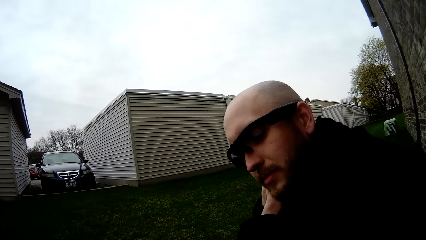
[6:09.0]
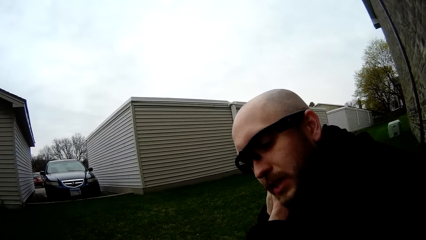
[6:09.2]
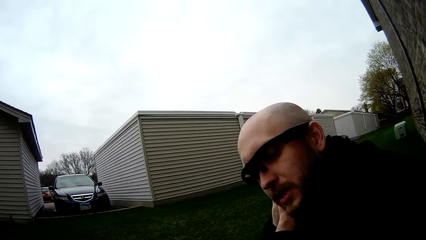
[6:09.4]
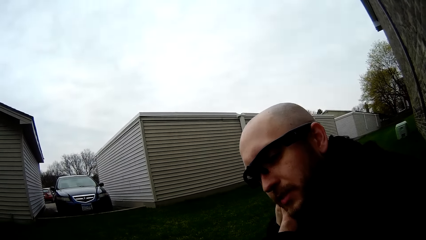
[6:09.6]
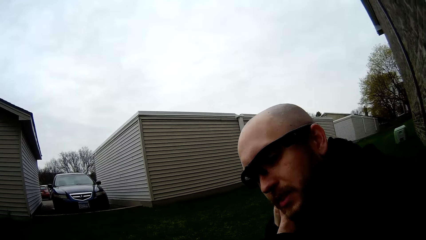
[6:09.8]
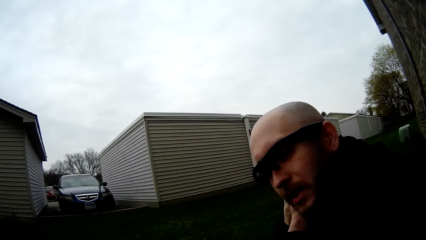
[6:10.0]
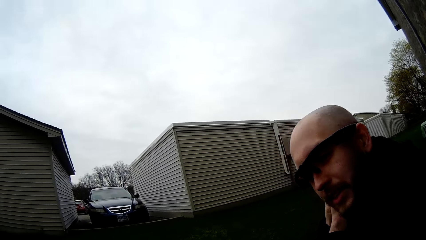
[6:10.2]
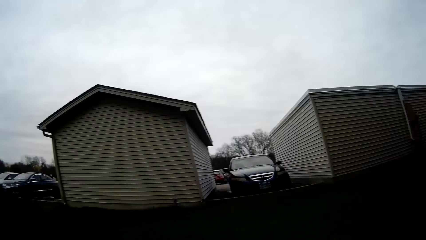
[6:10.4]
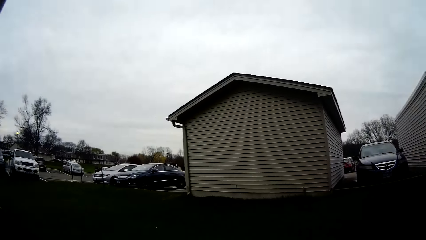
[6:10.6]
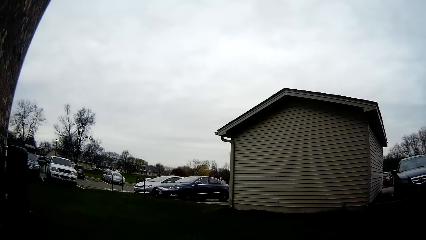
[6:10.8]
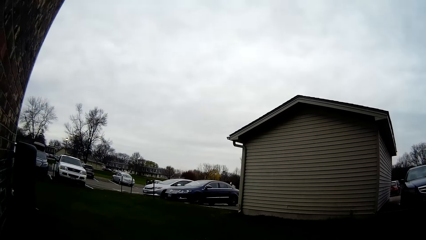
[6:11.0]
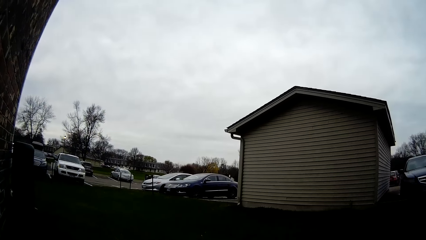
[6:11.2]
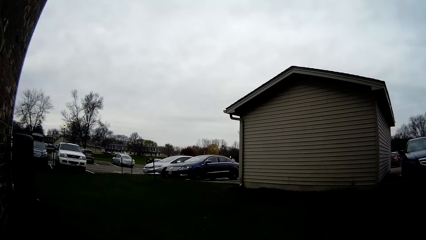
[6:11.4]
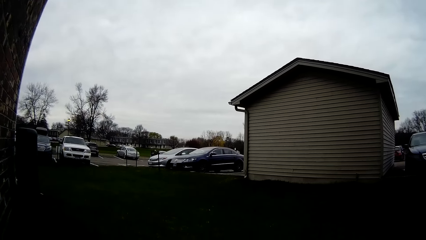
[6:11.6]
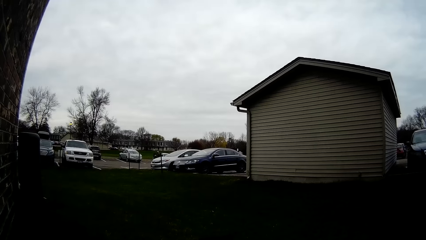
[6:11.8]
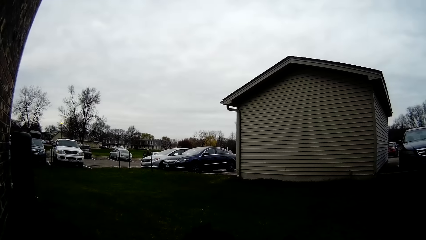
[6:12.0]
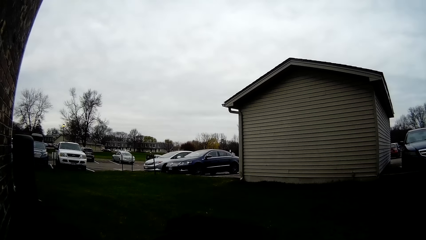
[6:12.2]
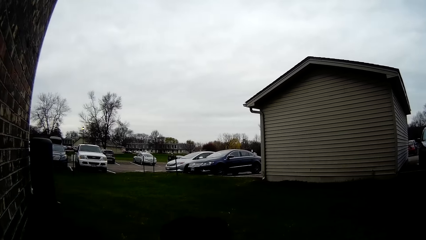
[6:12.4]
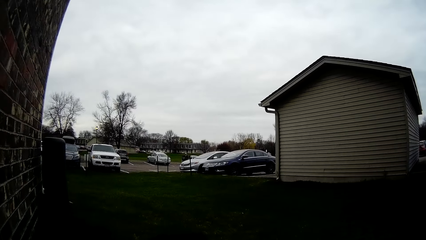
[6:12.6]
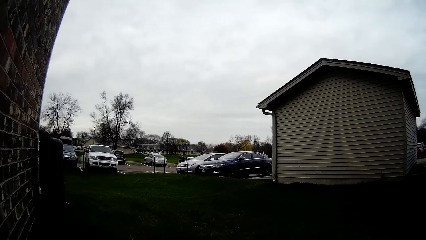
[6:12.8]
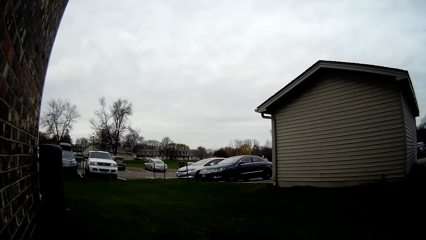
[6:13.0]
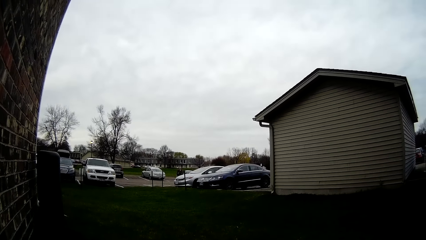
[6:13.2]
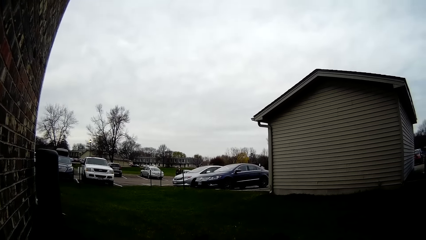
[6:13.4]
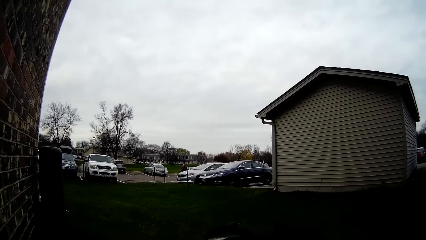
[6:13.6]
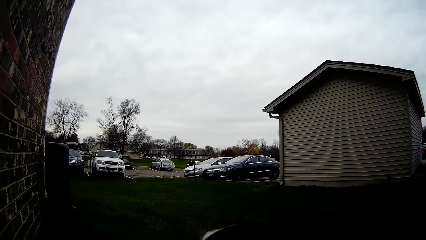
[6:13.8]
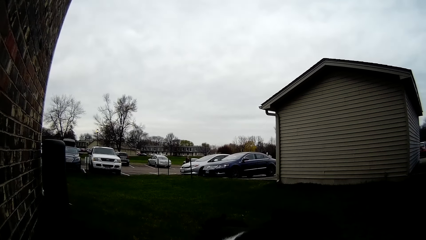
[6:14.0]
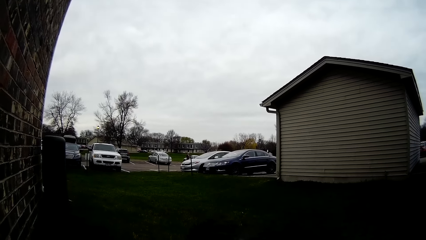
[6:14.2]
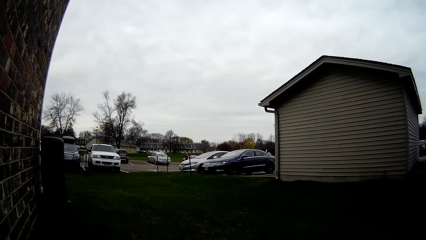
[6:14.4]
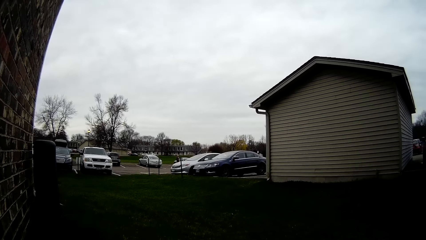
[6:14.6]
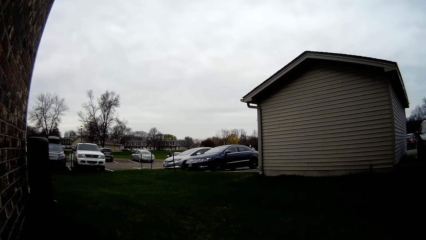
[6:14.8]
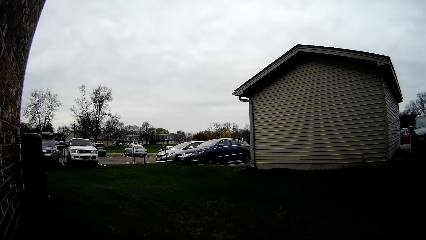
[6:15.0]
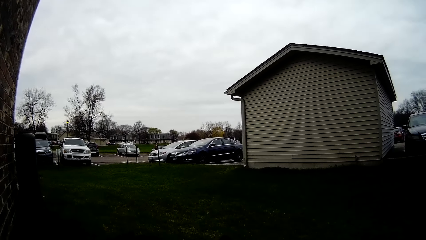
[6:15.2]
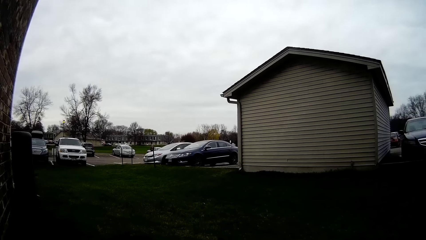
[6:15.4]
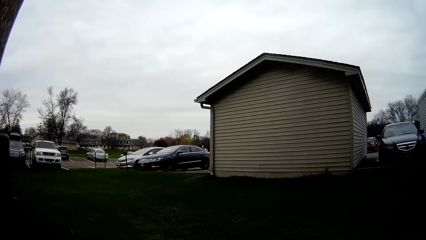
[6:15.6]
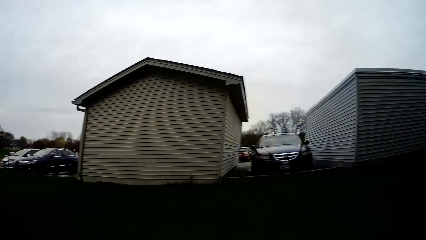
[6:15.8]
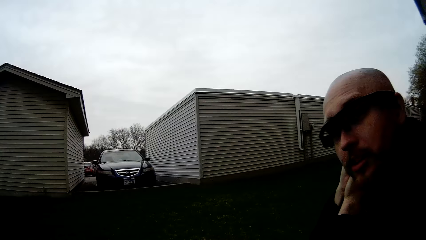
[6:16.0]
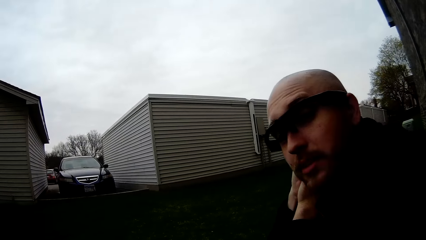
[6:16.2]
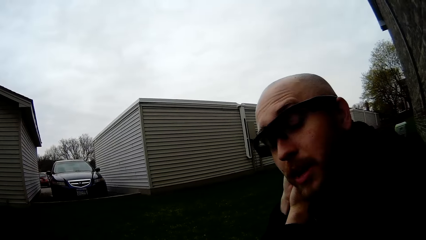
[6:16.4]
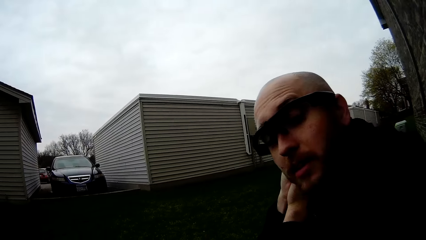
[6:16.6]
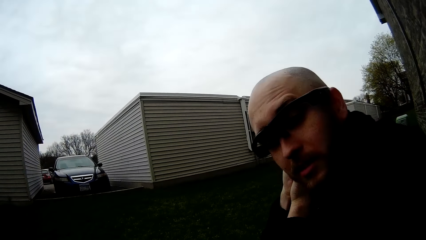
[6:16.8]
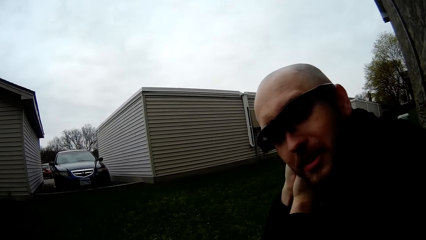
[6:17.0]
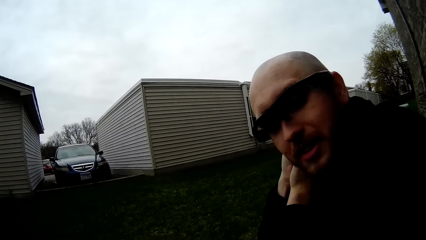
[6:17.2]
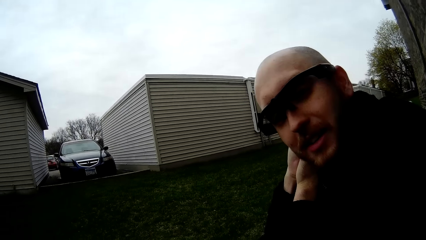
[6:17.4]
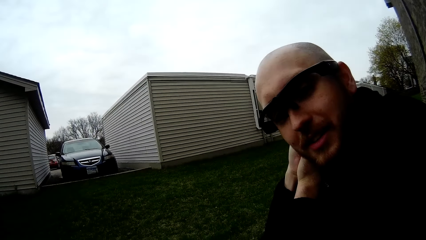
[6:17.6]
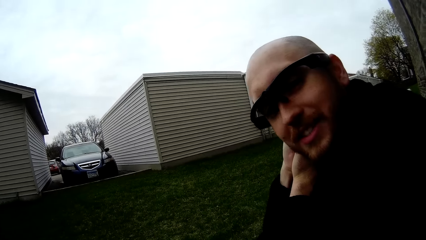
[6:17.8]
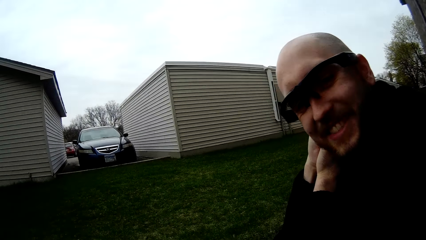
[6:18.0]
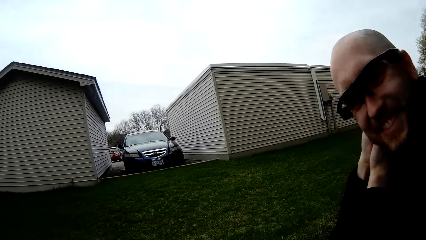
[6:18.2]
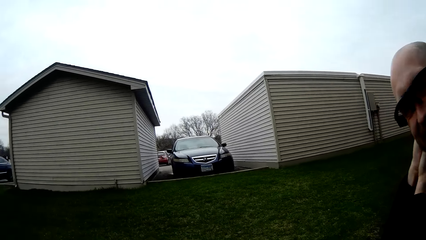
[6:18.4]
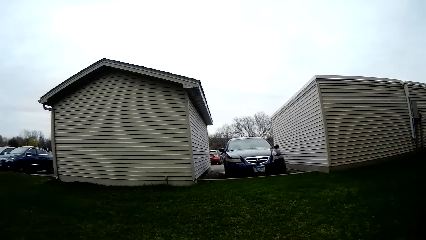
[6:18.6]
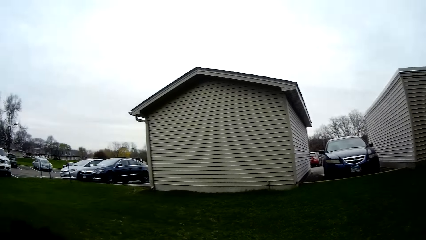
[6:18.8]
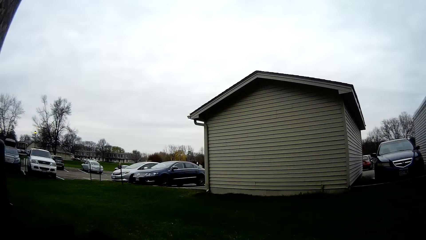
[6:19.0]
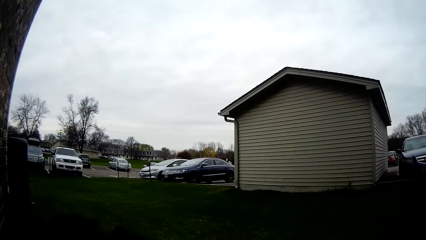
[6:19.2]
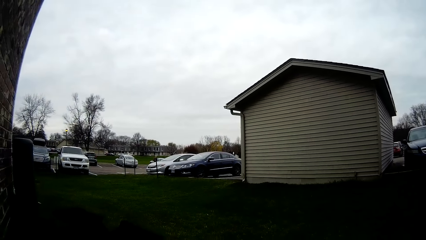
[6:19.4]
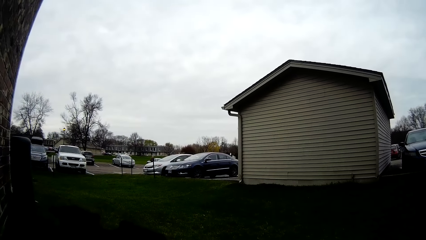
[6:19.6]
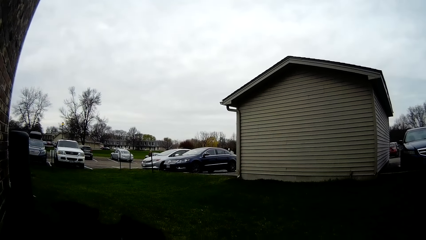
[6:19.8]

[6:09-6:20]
A person replies to the camera wearer. The camera wearer interacts with the person. They look around. The person talks to the camera wearer. The camera wearer looks at the person. The person talks to the camera wearer. The camera wearer replies to the person.

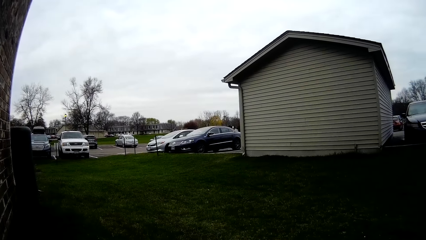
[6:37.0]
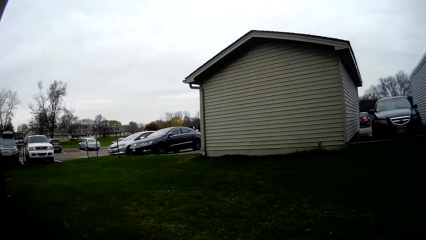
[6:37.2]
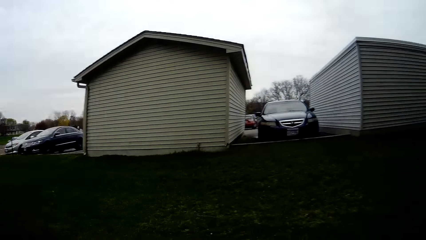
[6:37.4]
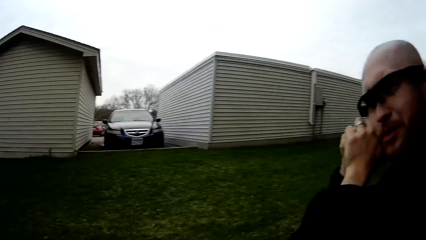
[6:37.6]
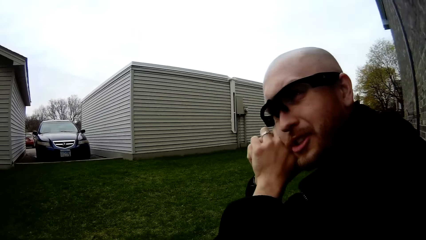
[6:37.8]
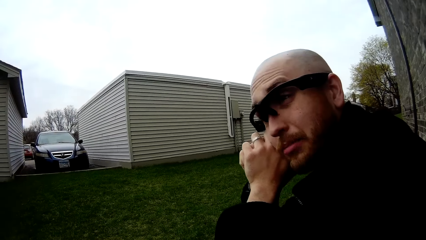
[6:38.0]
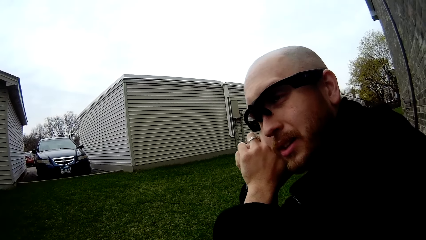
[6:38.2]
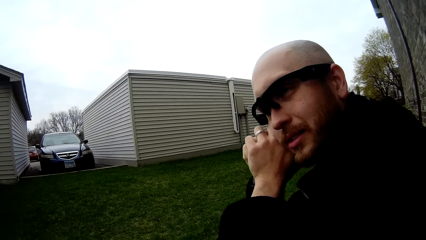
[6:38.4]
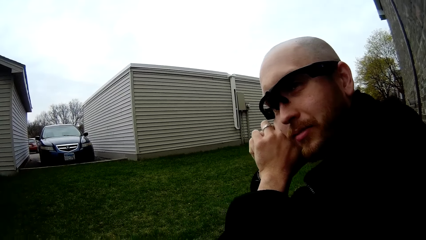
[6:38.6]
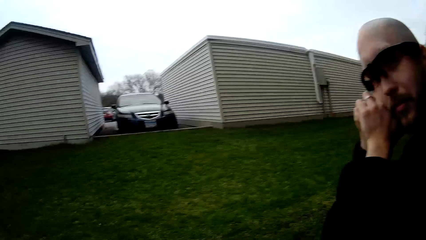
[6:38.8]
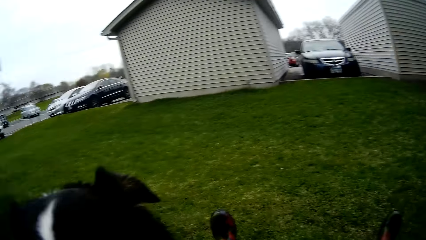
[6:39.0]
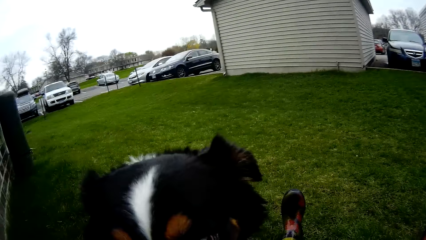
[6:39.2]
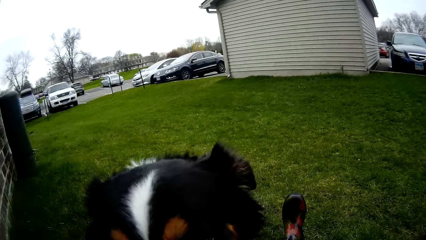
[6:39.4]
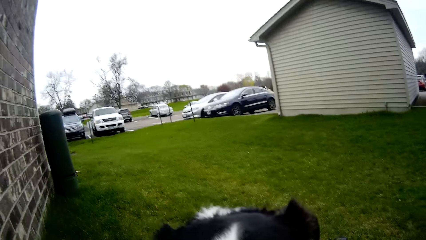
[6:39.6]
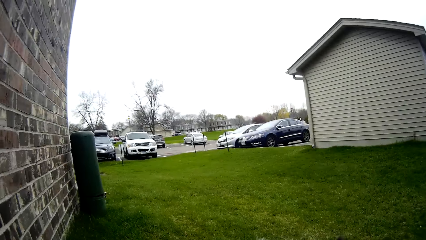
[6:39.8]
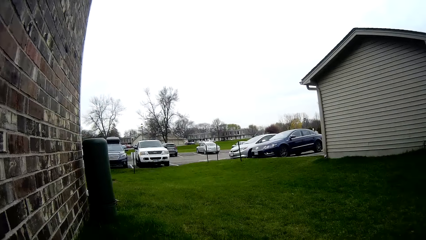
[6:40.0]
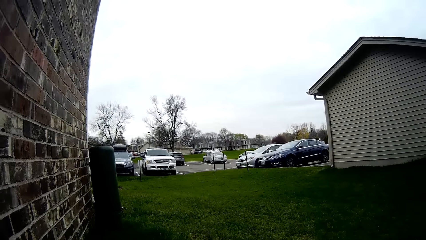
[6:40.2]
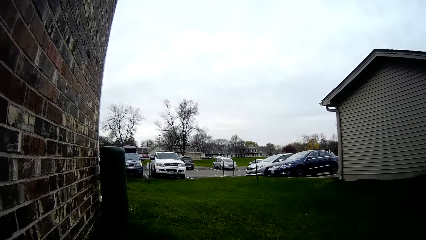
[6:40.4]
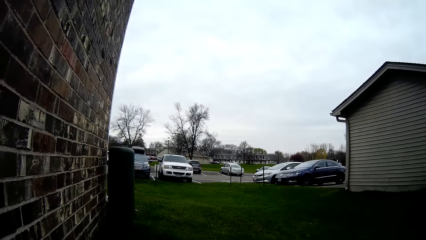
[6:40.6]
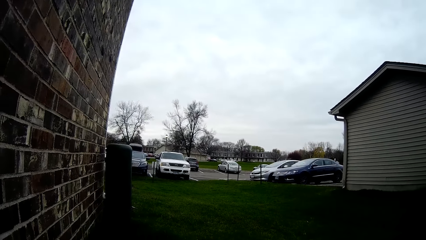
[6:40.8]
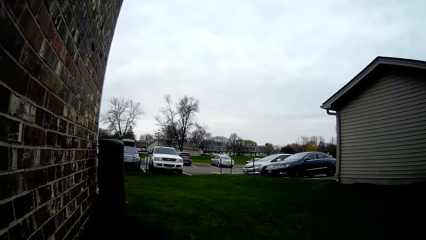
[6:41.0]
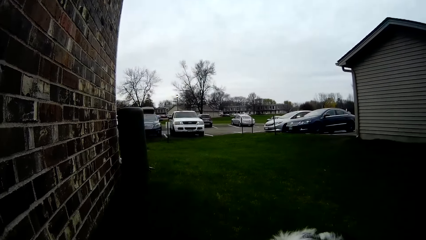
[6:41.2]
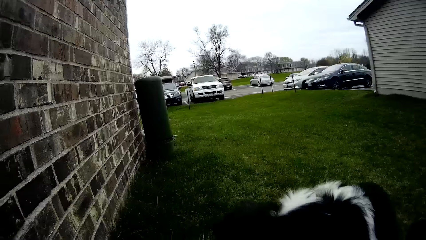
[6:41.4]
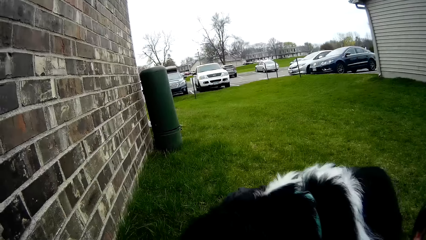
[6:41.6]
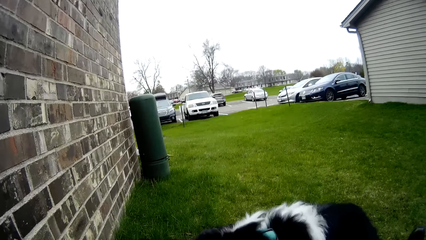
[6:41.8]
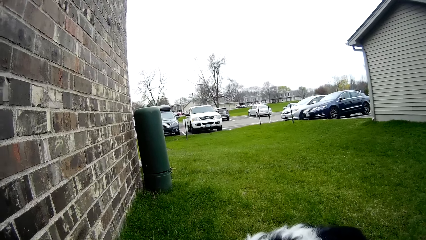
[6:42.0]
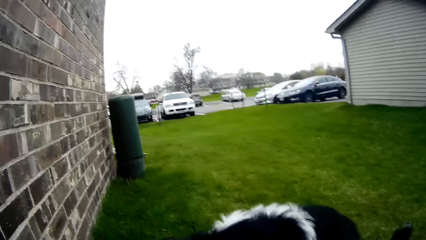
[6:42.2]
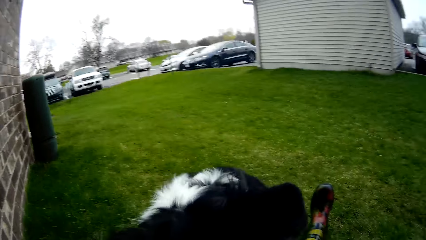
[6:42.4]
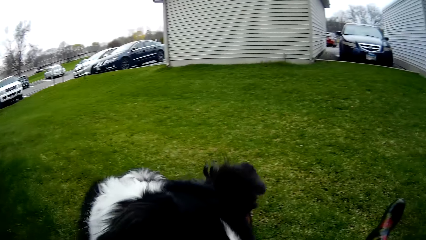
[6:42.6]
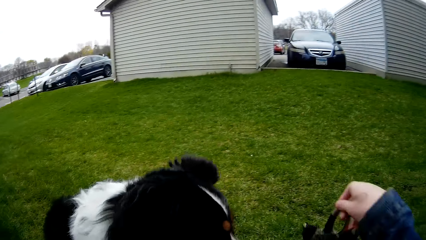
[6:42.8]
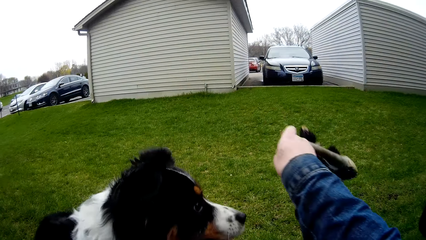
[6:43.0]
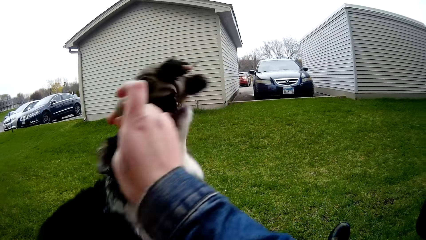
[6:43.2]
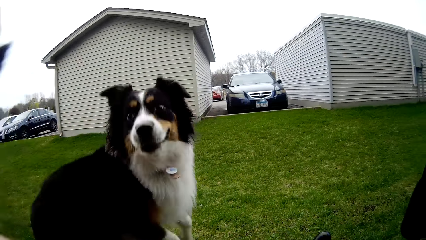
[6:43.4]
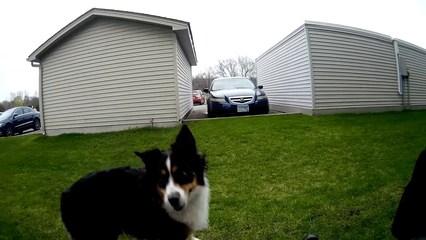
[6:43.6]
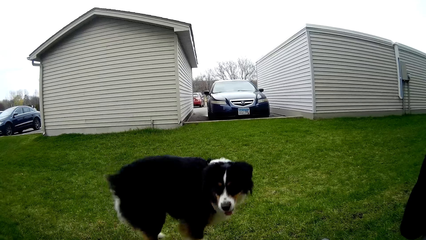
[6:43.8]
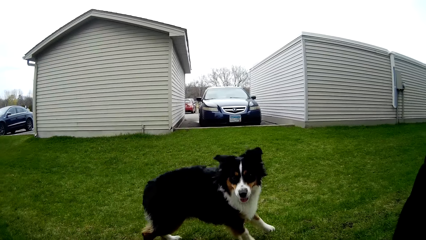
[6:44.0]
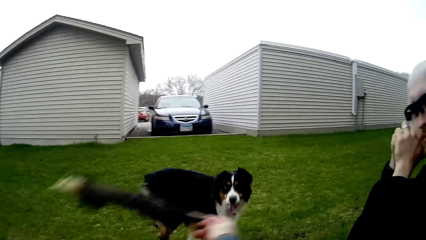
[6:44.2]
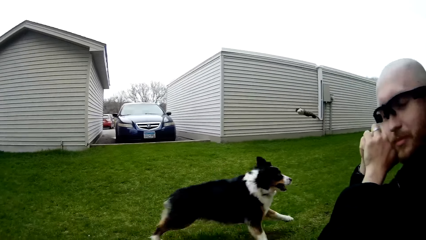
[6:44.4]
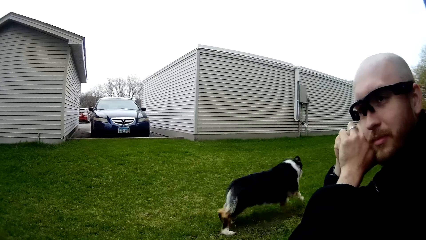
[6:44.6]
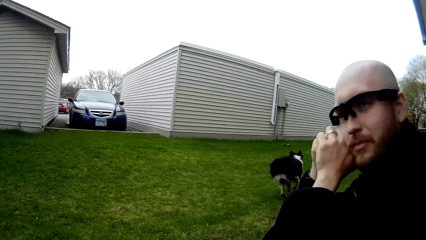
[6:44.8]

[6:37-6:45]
A person talks to the camera wearer. The camera wearer raises a toy rat with her right hand. She throws the toy rat with her right hand.
